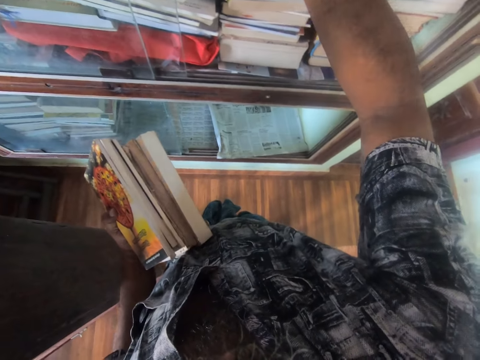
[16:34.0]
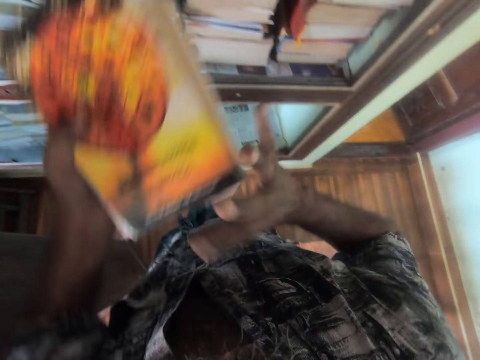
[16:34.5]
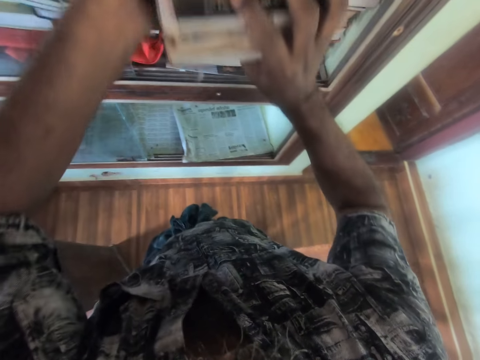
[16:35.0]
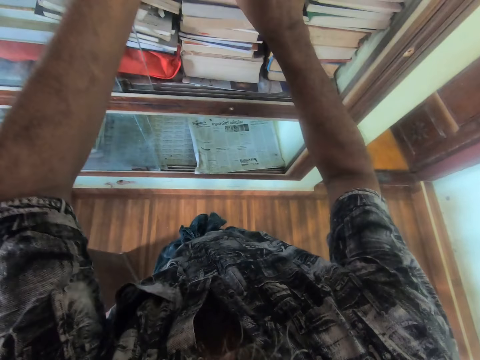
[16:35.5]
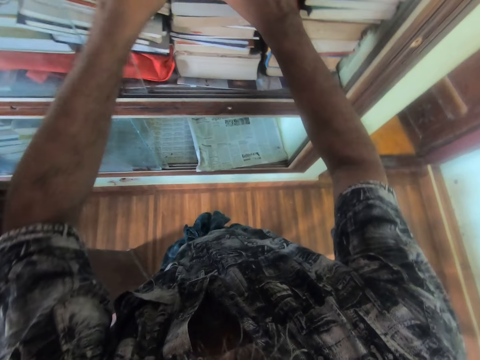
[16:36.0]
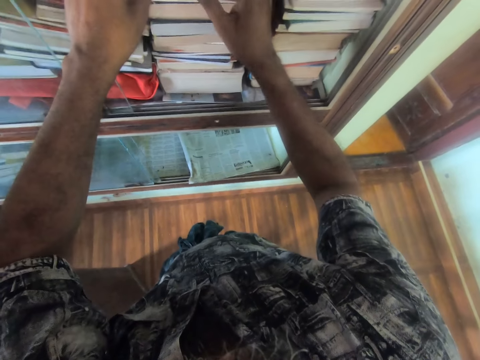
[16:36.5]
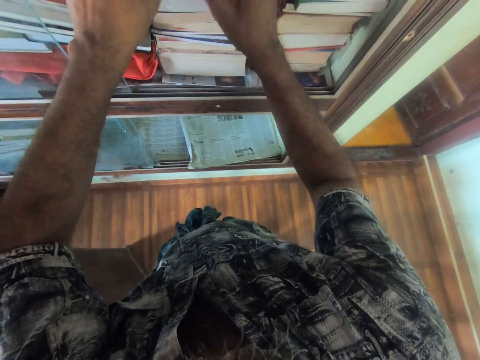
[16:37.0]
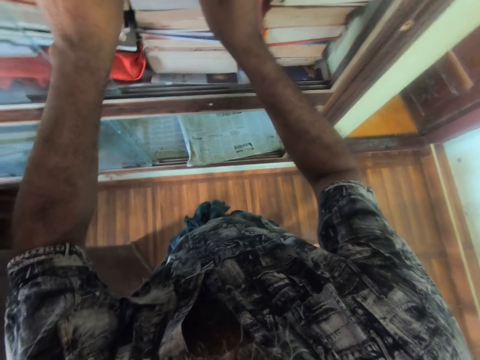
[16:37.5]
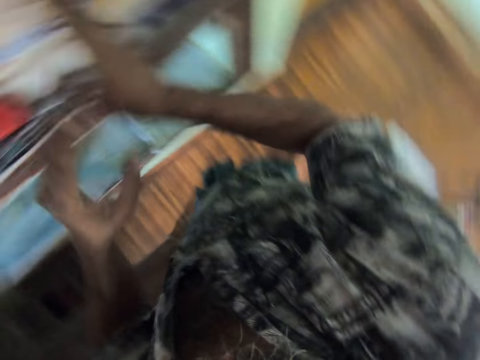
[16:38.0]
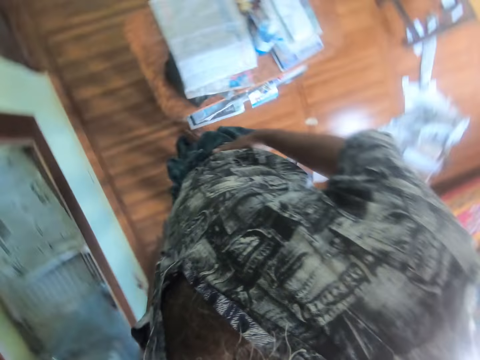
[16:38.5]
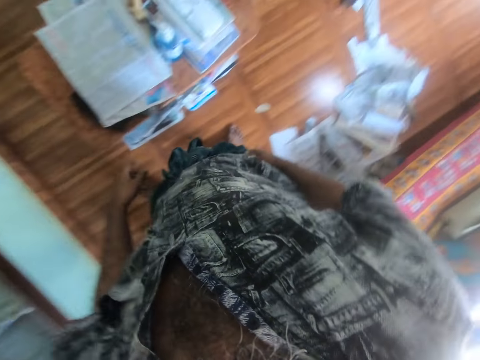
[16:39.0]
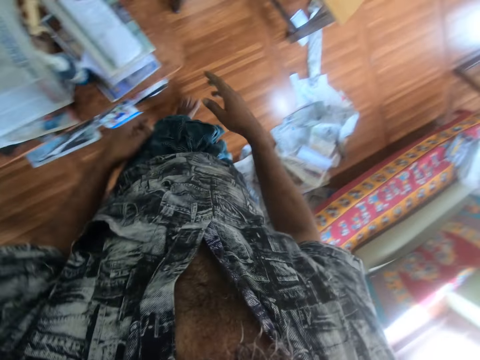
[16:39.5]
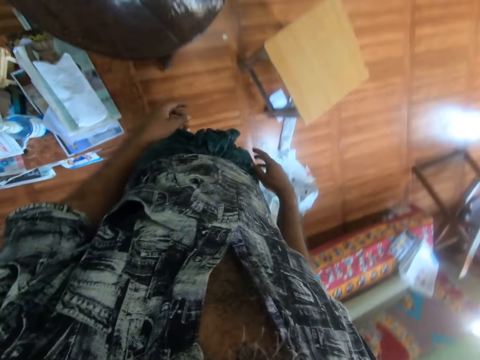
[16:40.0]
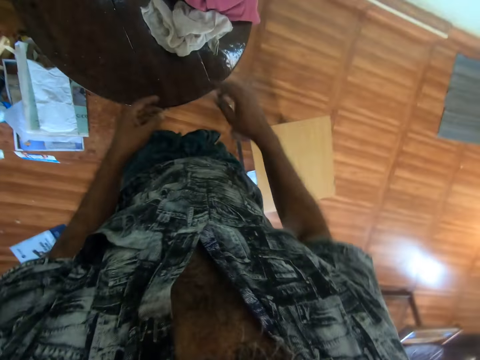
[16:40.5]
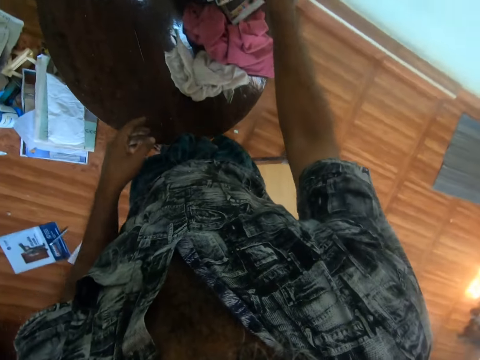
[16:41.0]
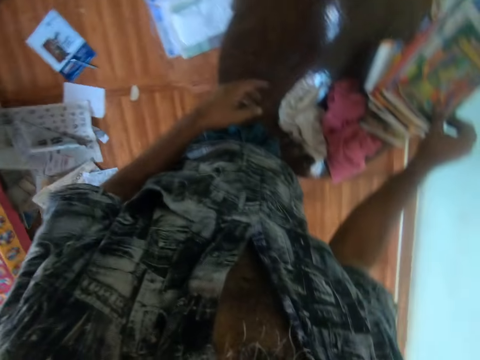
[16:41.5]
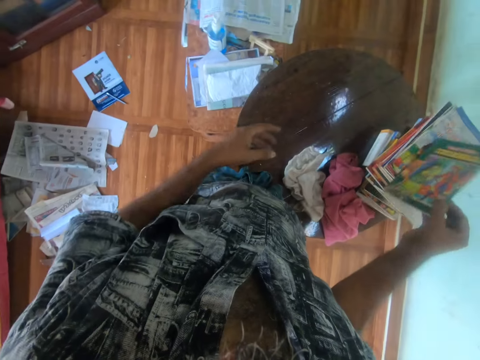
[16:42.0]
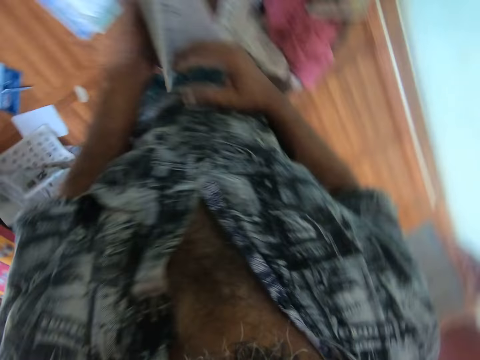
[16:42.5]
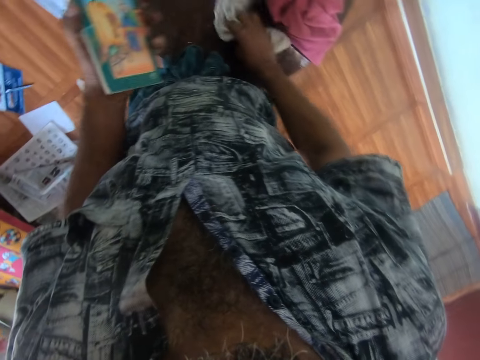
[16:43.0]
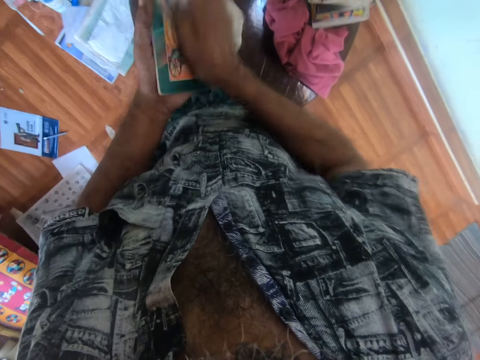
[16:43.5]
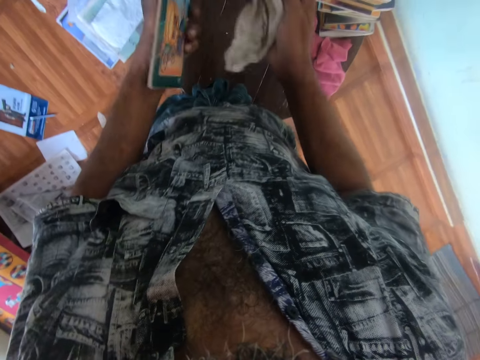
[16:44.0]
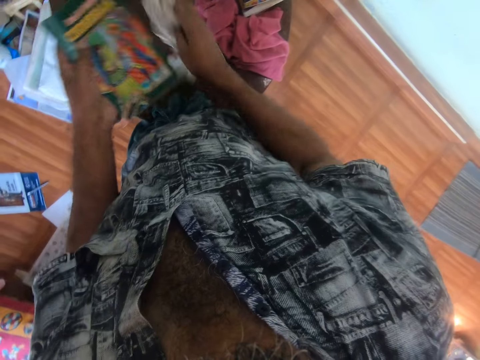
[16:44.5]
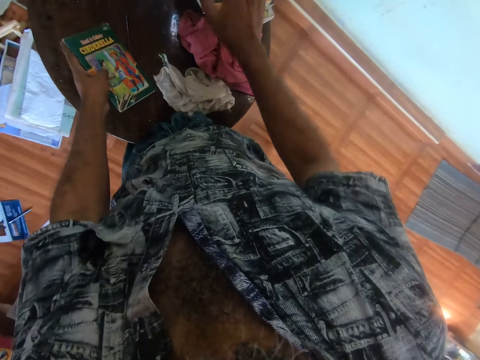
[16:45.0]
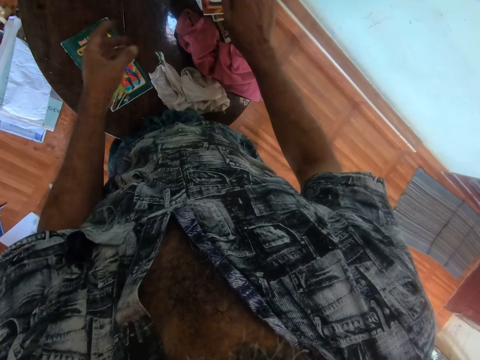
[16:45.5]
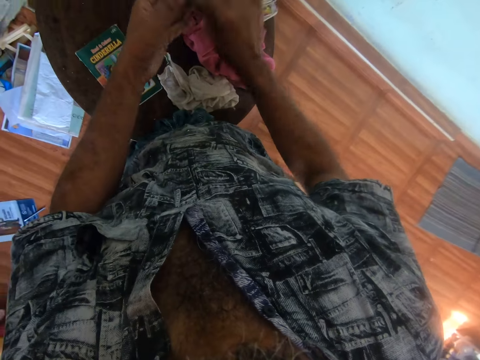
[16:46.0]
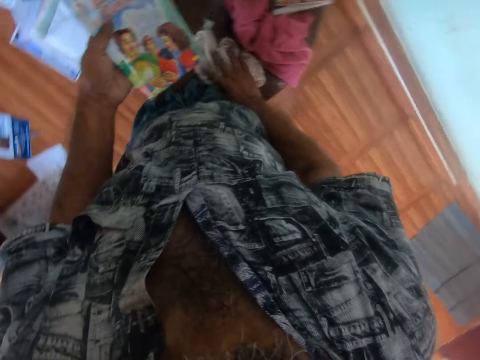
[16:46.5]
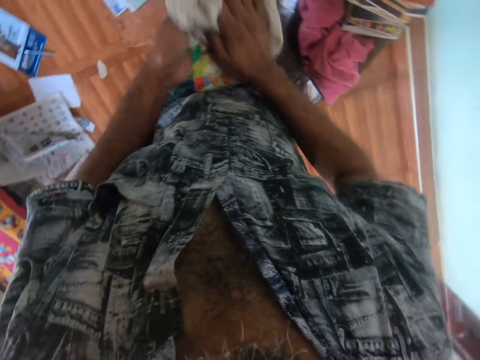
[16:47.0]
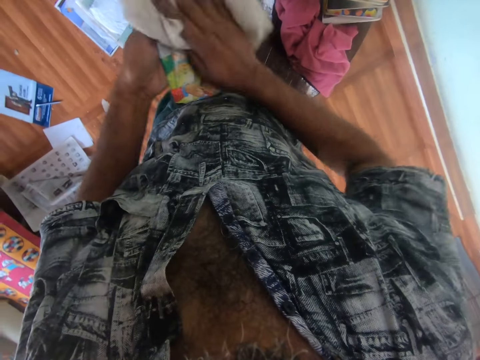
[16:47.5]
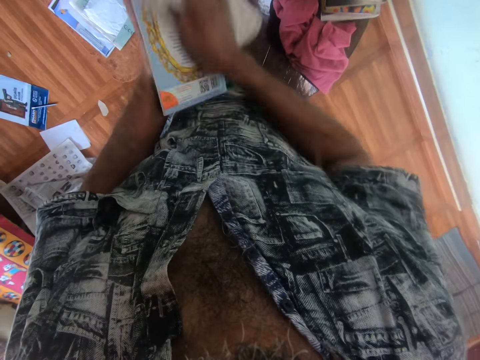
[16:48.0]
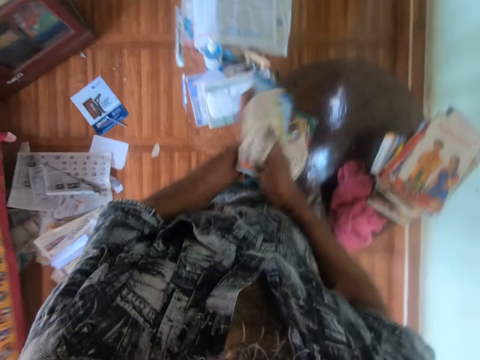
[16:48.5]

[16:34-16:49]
The camera wearer moves back to the table. They walk in the room. They pick up a book. They open the book. They pick up a towel from the table. They wipe the book using the towel. They drop the towel on the table. They place the book on the table. They pick up a book. They pick up the towel from the table. They wipe the book using the towel.

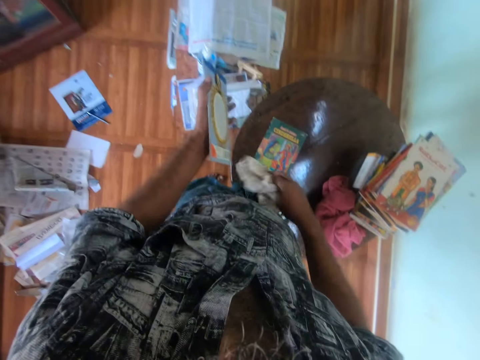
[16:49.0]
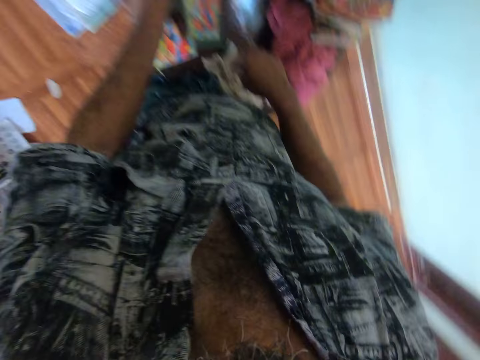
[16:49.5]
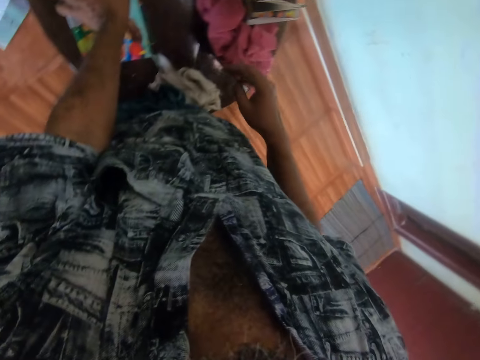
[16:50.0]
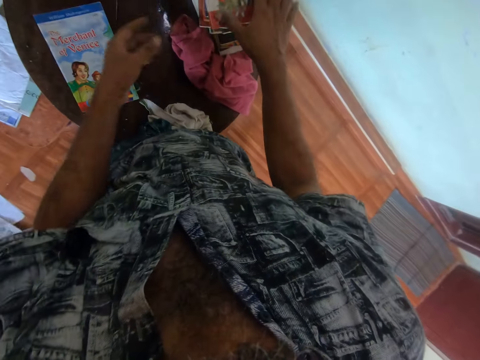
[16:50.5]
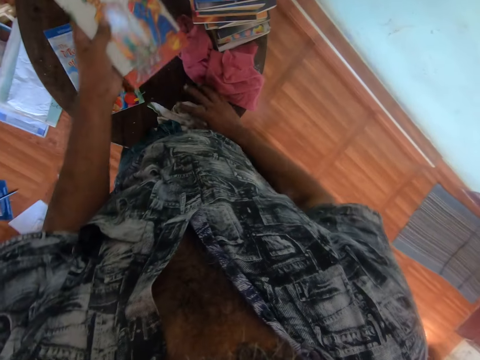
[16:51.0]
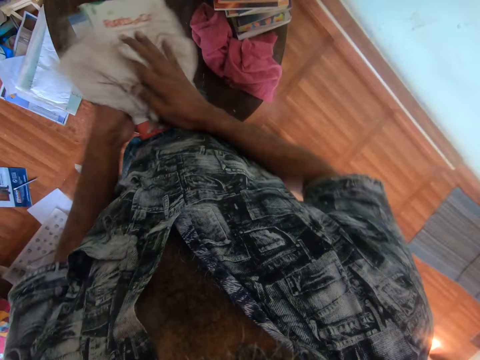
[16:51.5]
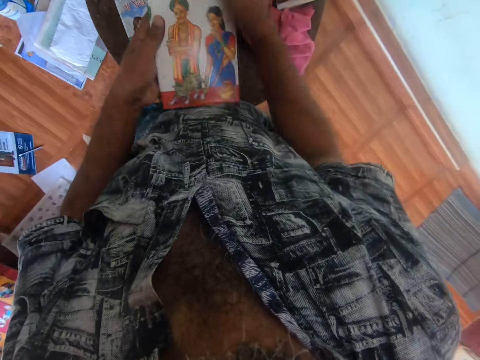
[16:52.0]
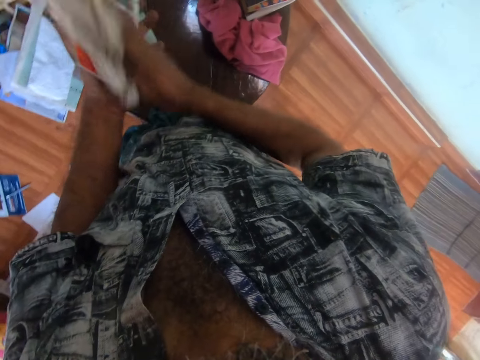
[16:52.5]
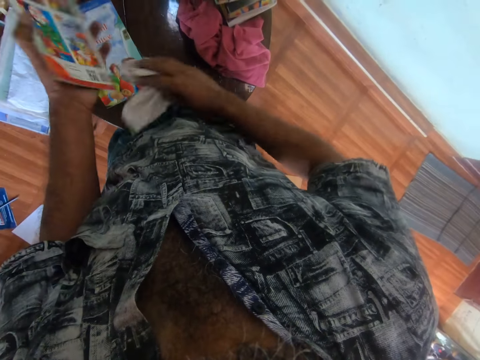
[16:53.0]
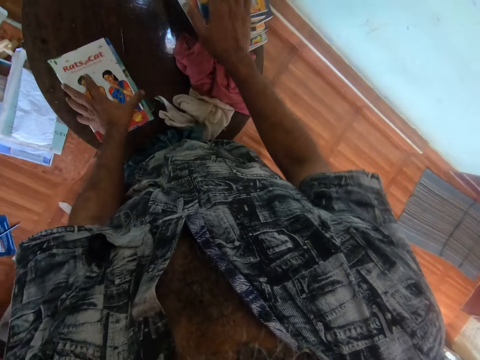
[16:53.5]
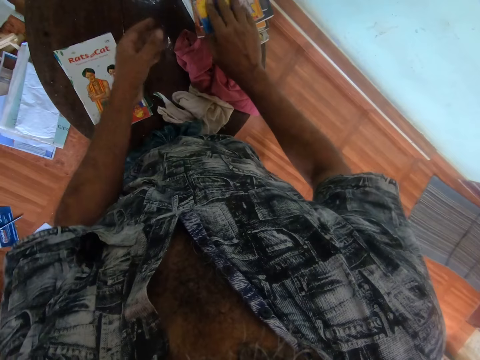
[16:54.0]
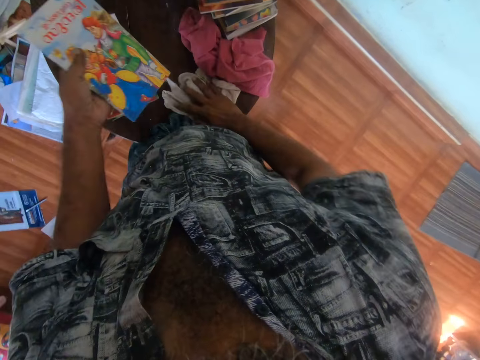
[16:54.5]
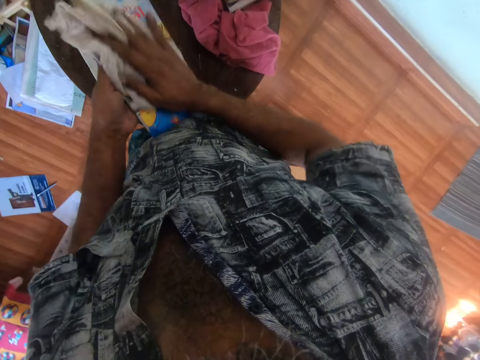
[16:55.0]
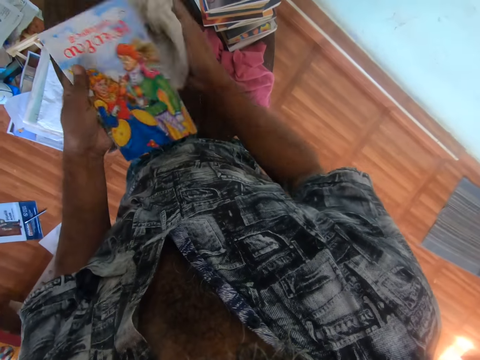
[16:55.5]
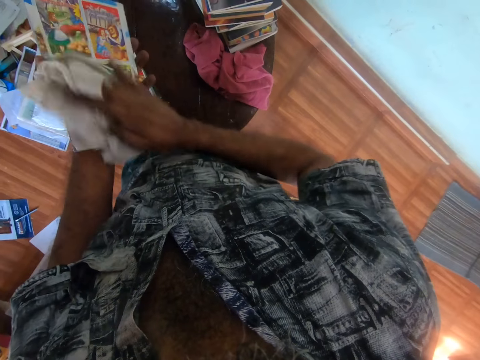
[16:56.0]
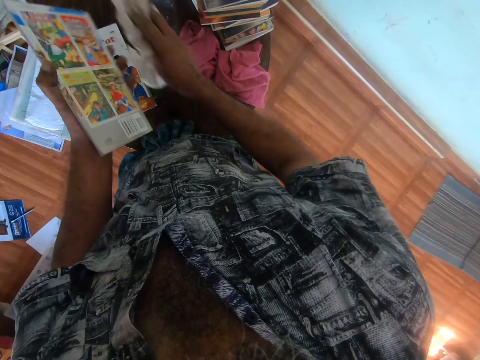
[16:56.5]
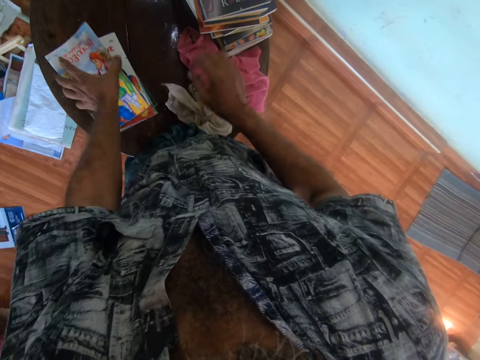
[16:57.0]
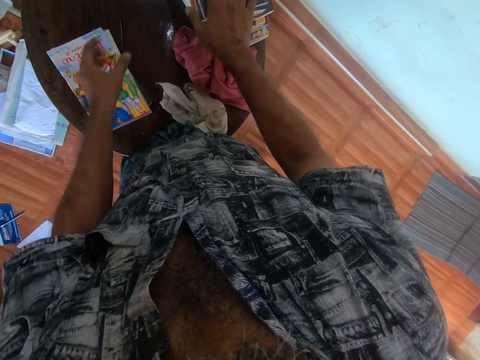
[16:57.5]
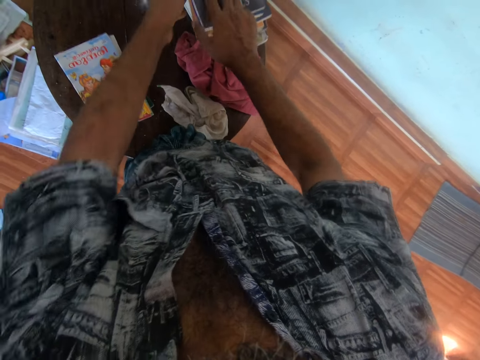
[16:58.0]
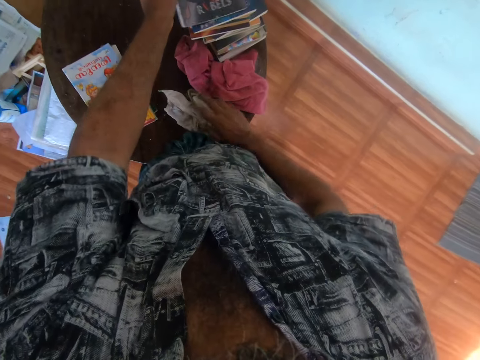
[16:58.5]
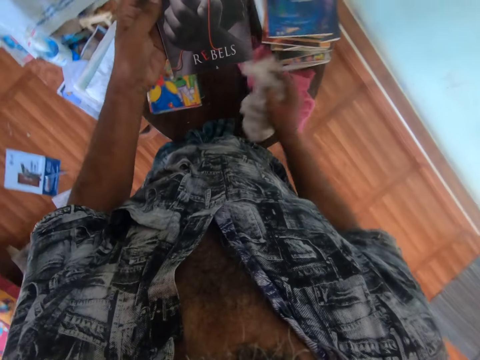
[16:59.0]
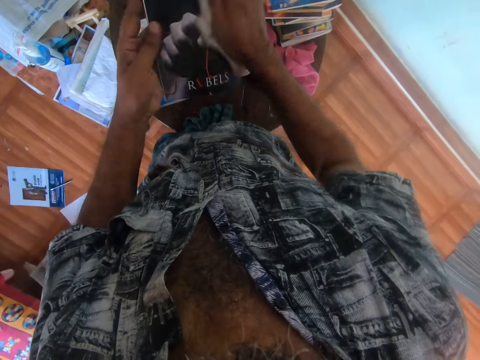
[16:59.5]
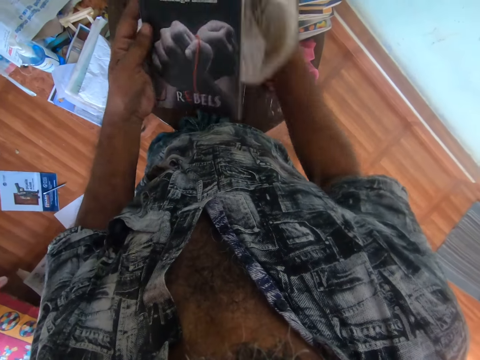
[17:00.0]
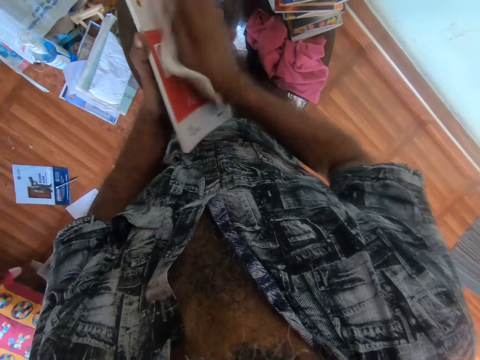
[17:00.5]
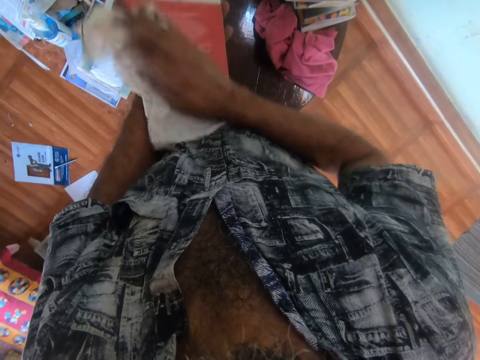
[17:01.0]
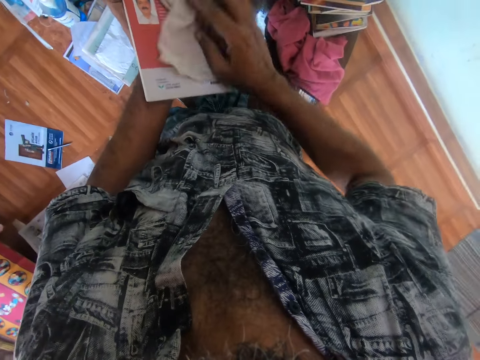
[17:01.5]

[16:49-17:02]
The camera wearer drops the towel on the table. They place the book on the book on the table. They pick up a book. They pick up the towel from the table. They wipe the book using the towel. They drop the towel on the table. They place the book on the books on the table. They pick up a book from the table. They pick up the towel from the table. They wipe the book using the towel. They place the towel on the table. They place the book on the books on the table. They pick up a book from the table. They pick up the towel from the table. They wipe the book using the towel.
